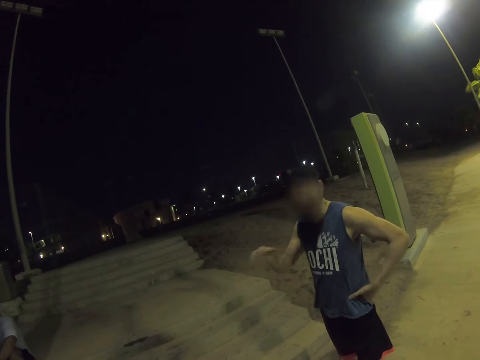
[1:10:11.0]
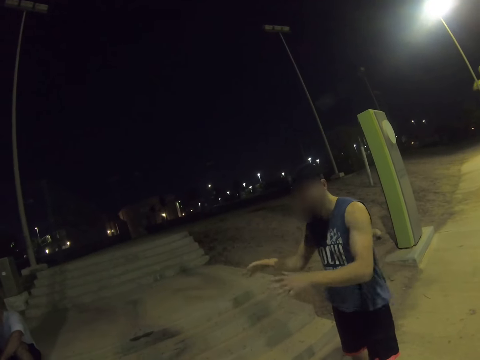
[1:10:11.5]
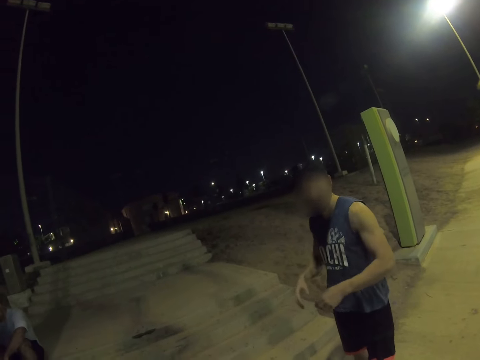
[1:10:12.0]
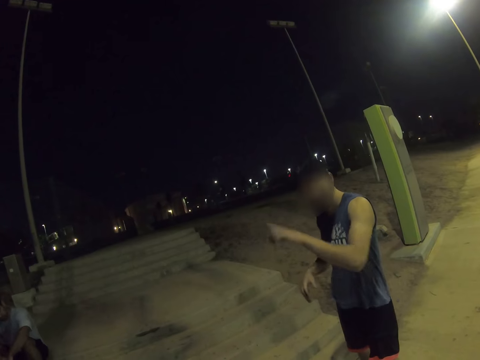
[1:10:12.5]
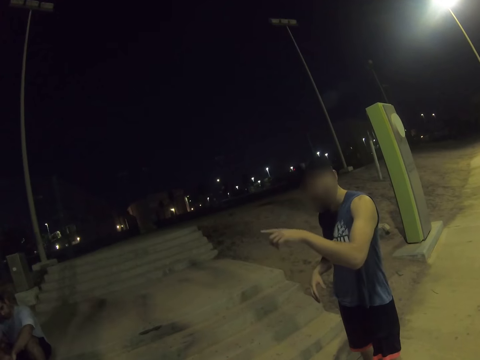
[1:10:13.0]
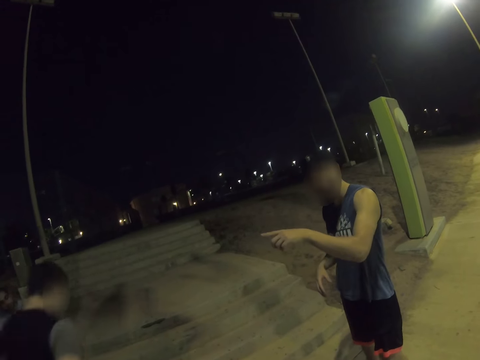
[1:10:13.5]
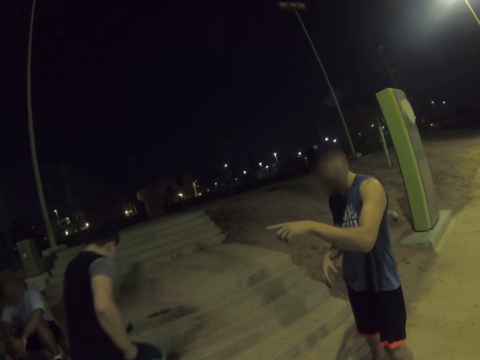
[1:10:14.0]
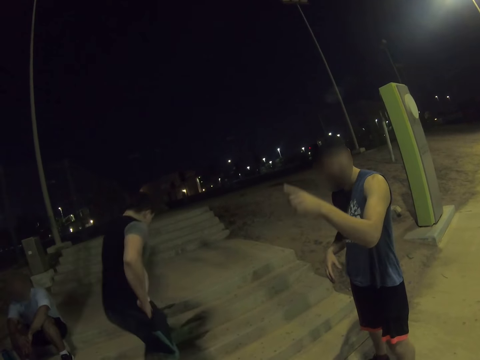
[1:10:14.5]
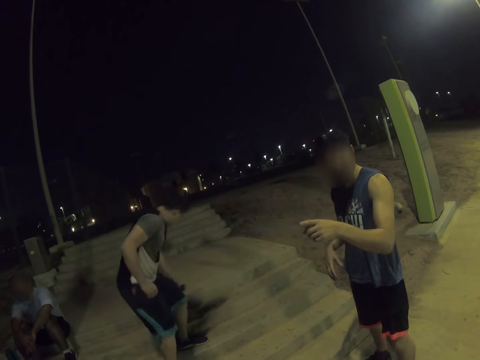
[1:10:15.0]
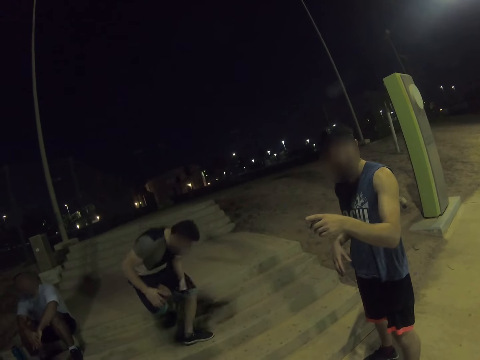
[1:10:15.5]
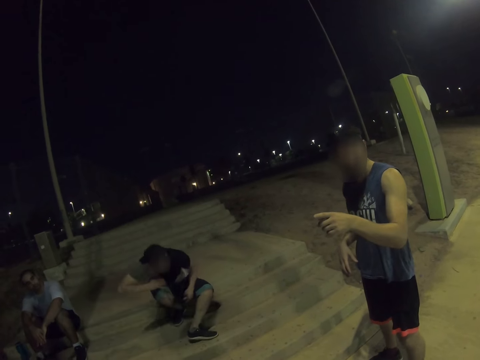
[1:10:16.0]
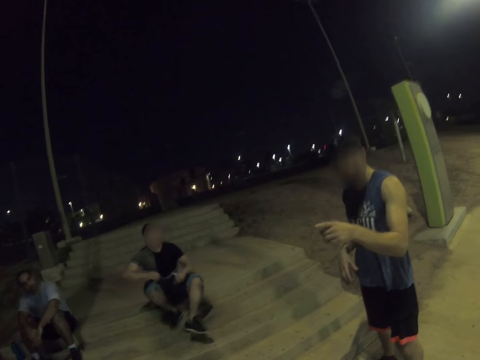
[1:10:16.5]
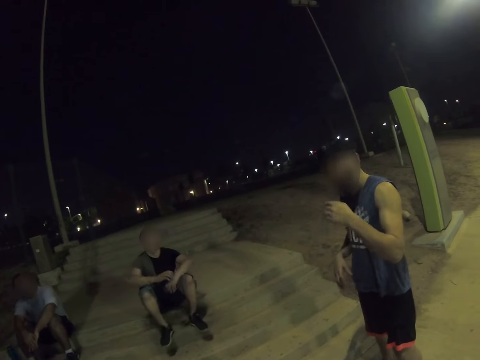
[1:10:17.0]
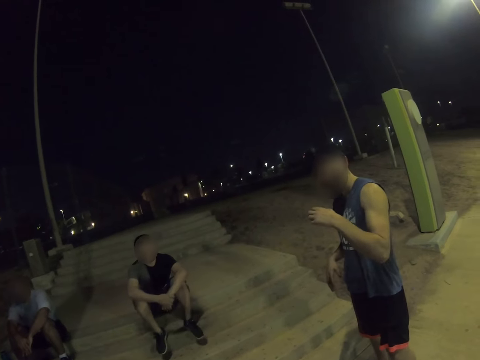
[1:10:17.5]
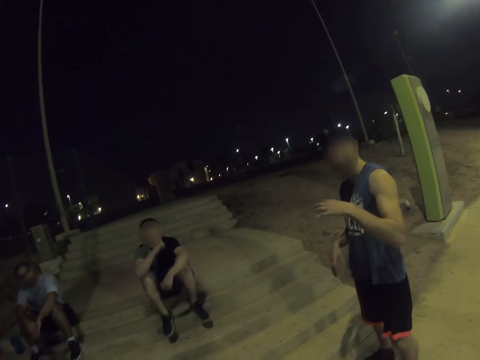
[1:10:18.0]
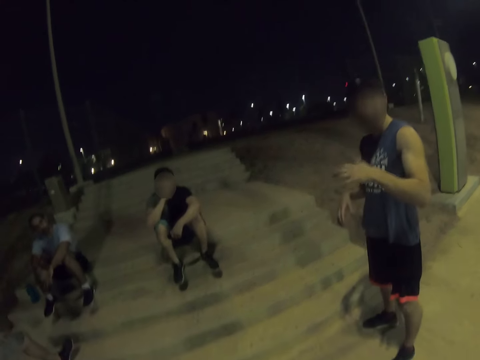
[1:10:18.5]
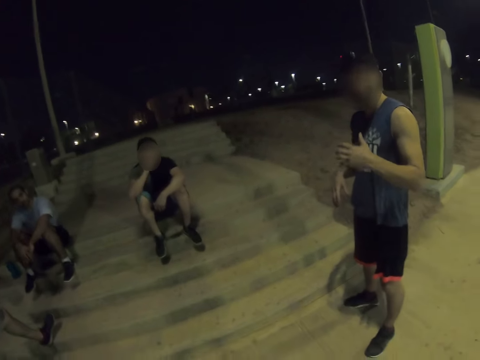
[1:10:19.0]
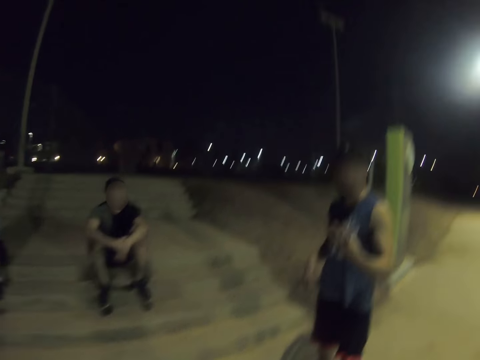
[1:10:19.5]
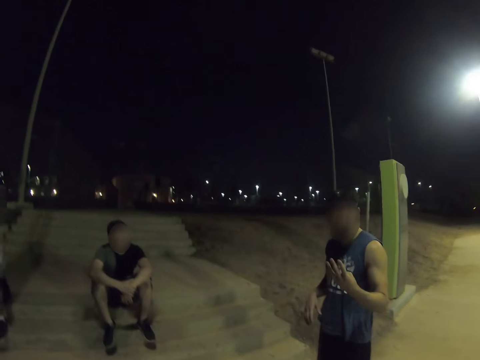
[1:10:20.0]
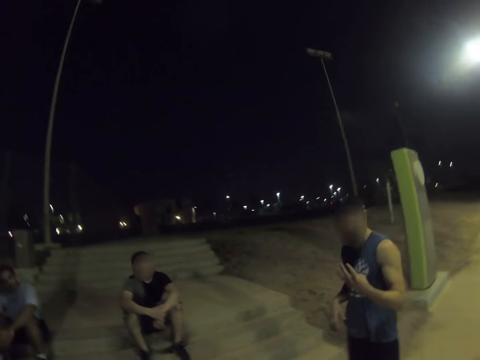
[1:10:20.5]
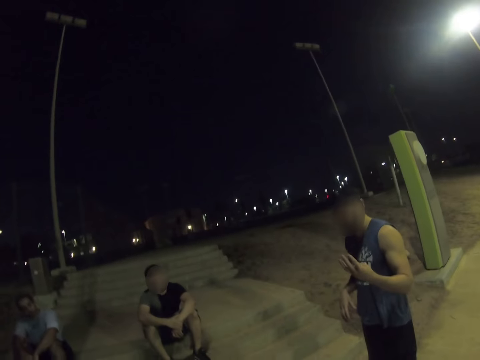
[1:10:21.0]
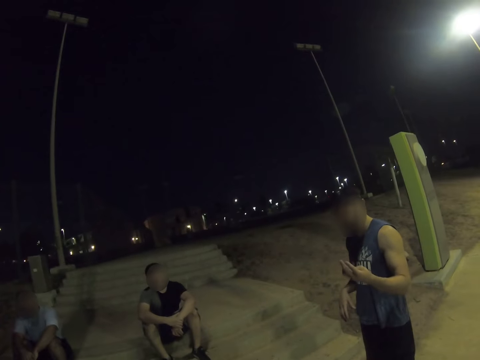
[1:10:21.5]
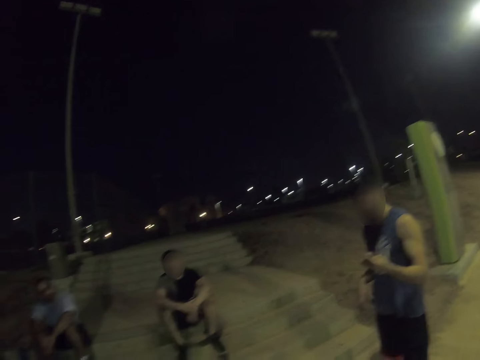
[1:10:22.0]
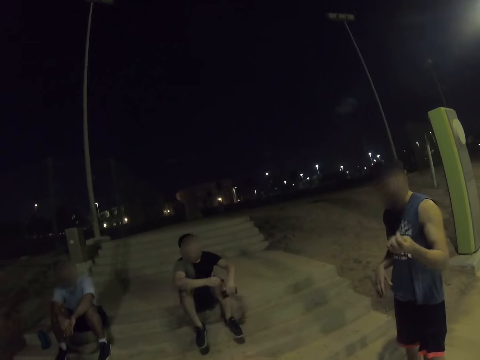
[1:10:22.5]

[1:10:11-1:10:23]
A man walks on the stairs. He sits on the stairs. Another man gestures and converses.

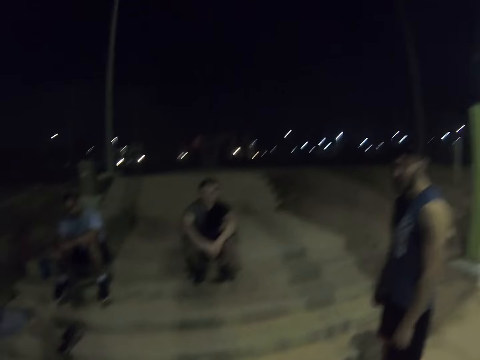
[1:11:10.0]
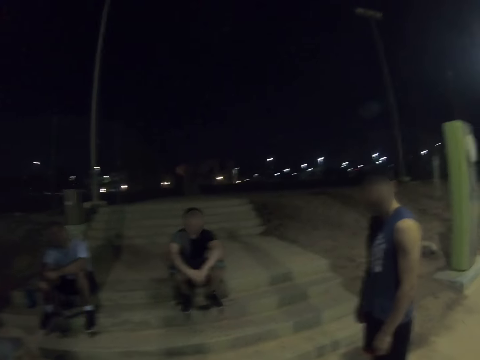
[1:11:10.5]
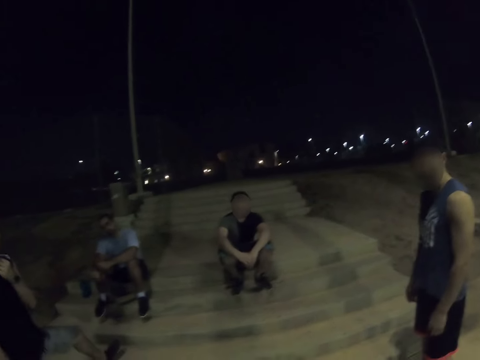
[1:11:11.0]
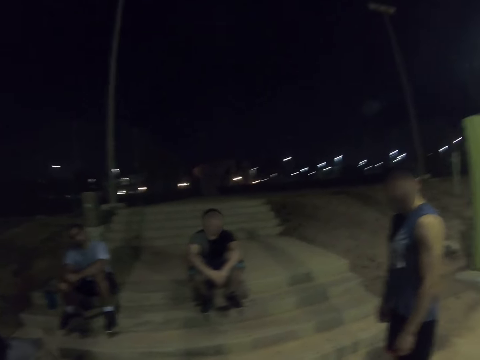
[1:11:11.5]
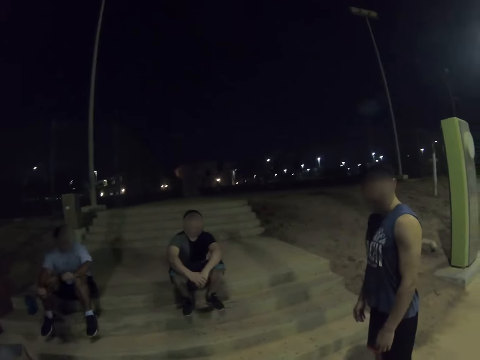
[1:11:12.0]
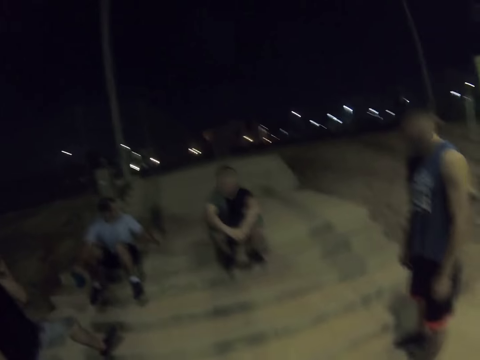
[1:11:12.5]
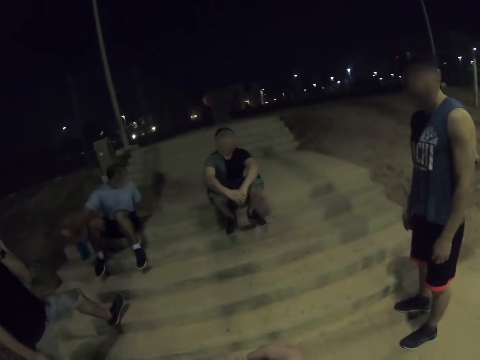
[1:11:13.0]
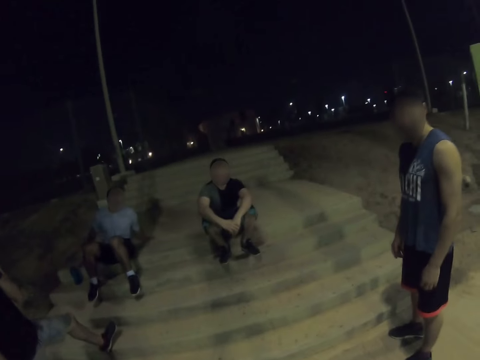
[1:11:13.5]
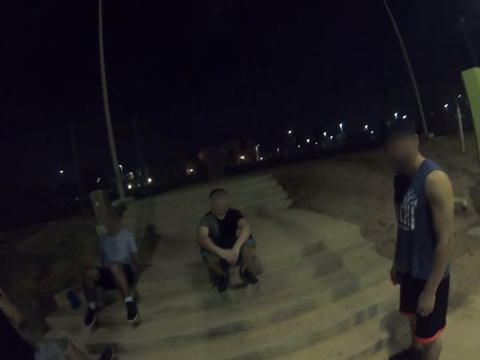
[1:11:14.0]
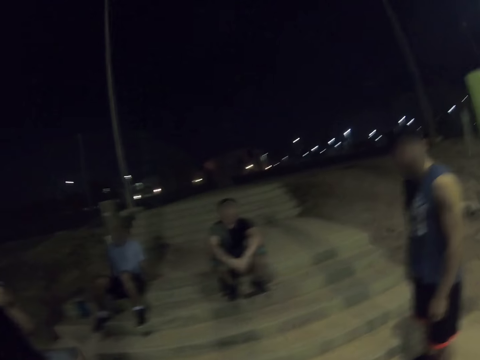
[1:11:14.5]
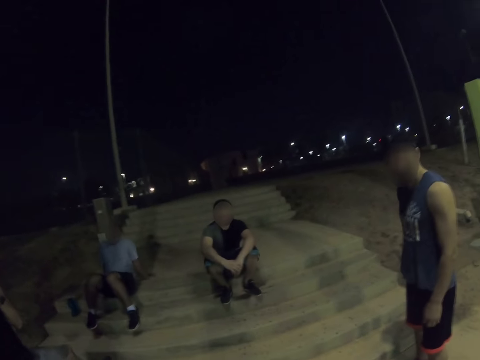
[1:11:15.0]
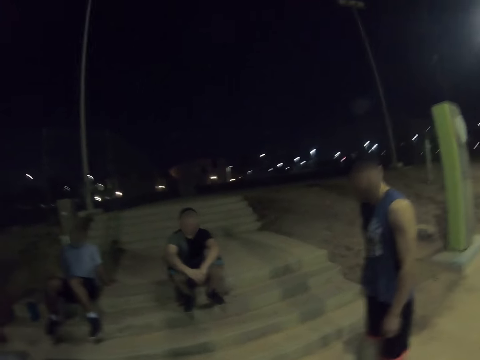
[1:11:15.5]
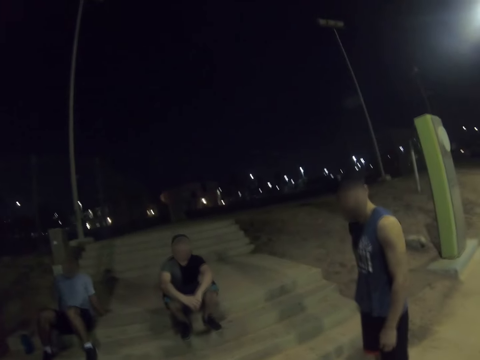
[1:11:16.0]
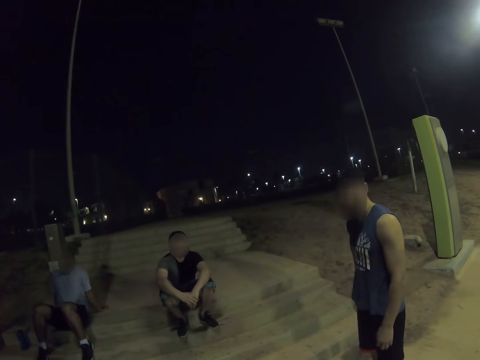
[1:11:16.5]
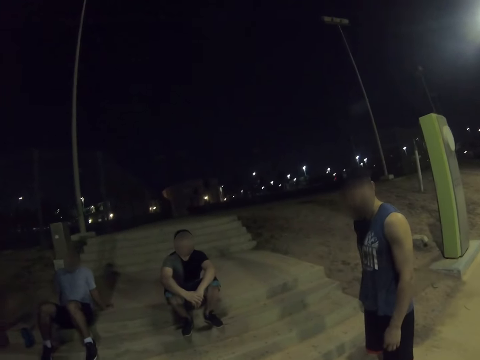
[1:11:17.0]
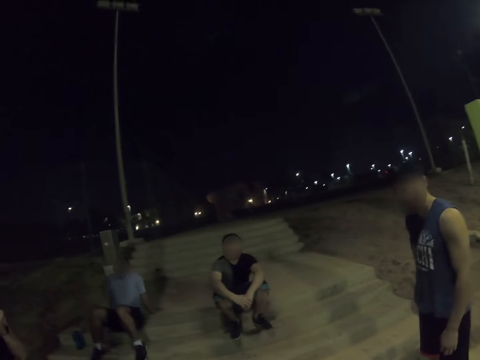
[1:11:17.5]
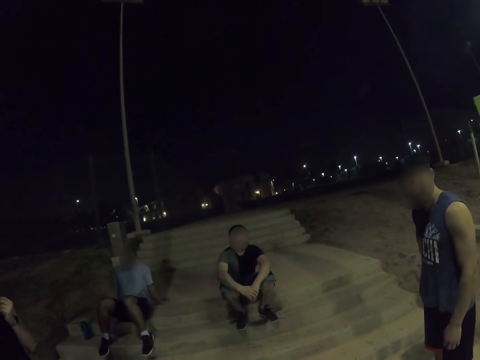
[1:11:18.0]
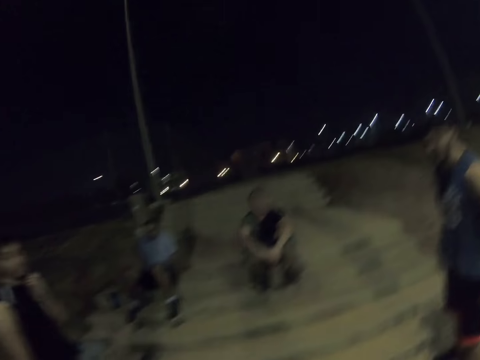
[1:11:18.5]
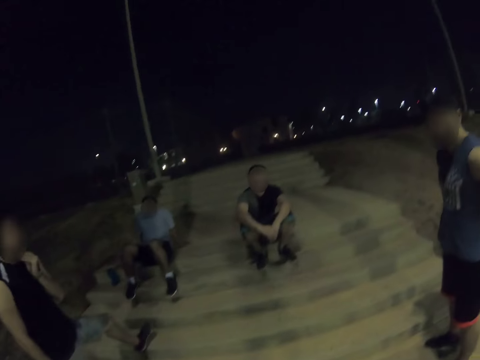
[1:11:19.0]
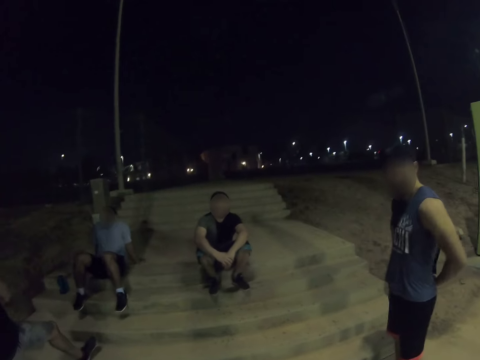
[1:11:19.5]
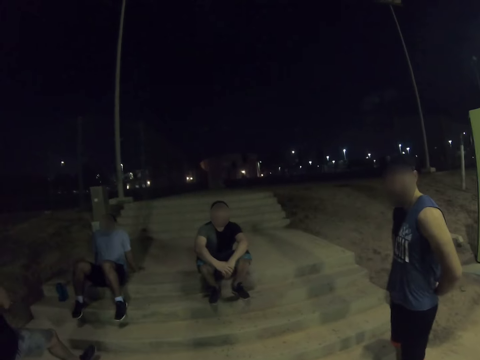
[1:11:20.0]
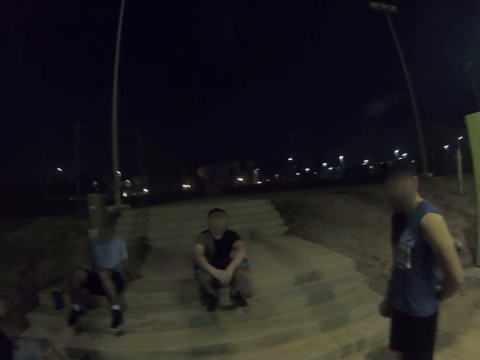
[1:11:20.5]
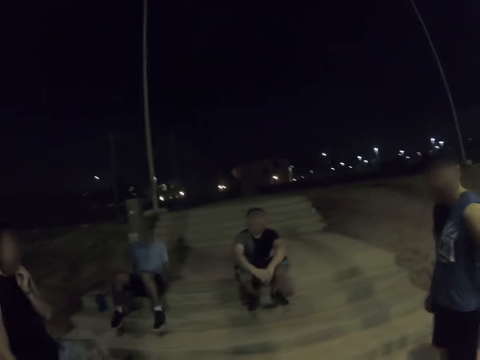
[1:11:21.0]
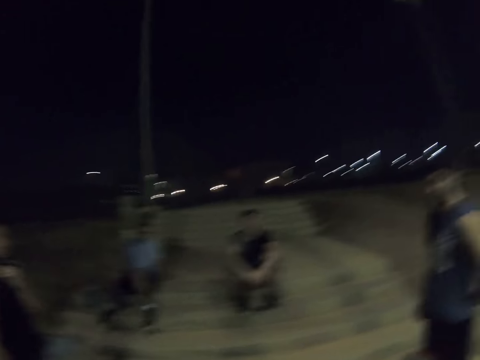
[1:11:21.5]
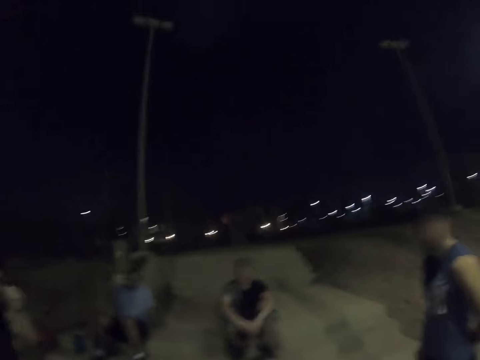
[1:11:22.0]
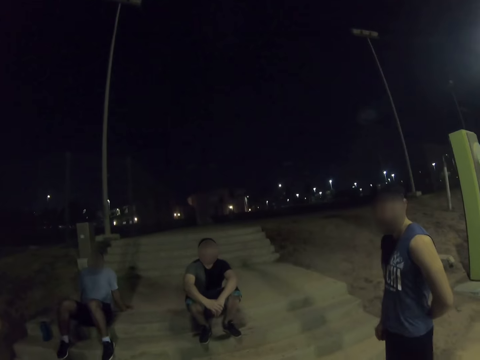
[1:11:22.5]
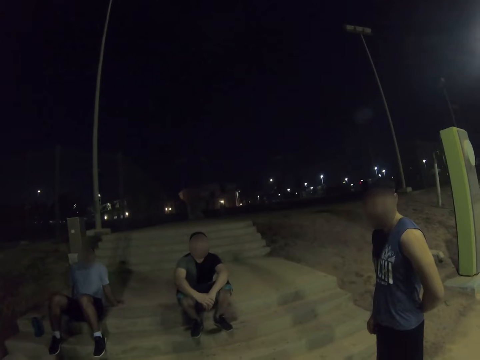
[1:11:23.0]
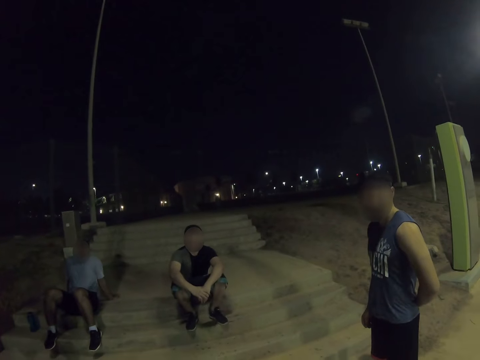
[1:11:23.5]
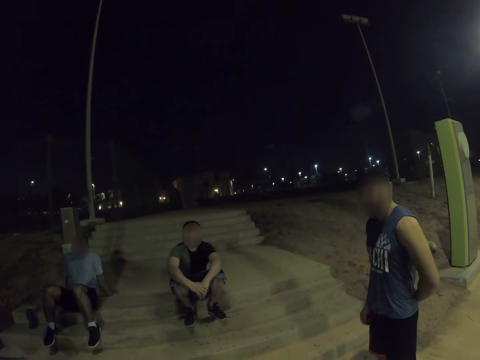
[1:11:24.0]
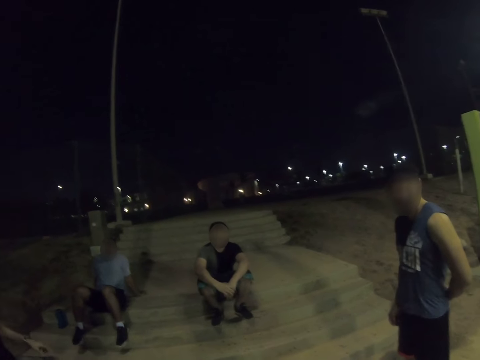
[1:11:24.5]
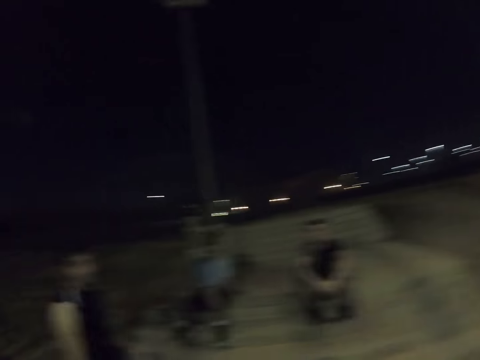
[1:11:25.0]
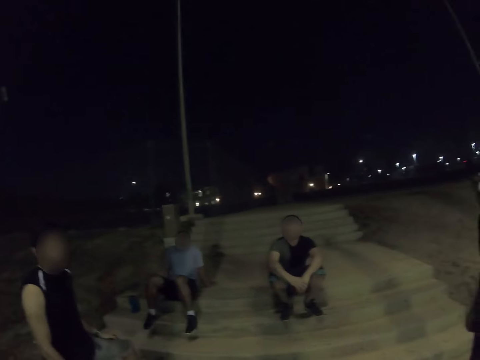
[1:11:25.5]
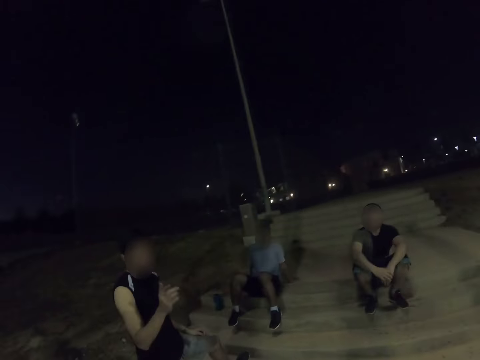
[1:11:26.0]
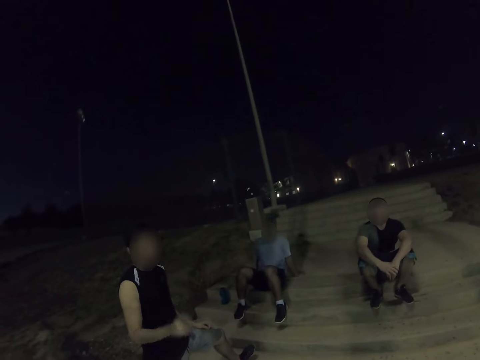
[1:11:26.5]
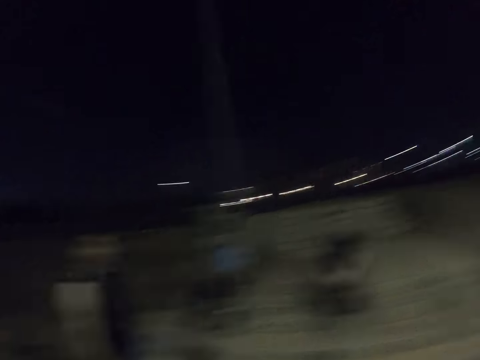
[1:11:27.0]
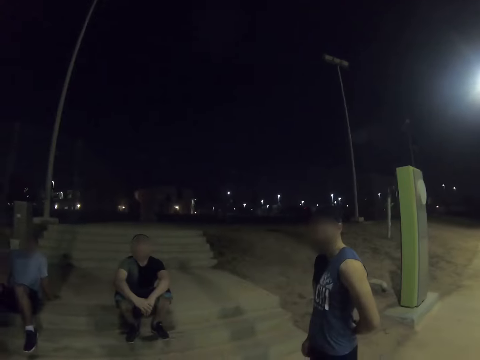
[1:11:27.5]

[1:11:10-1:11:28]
The camera wearer turns around. A man gestures and converses.
